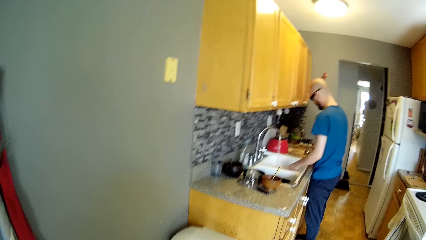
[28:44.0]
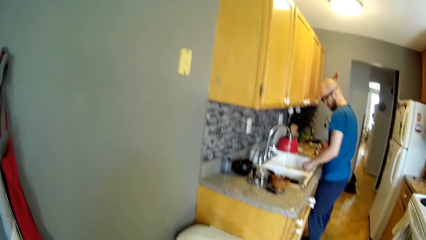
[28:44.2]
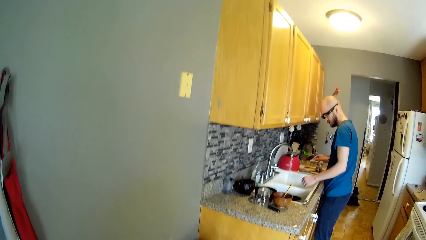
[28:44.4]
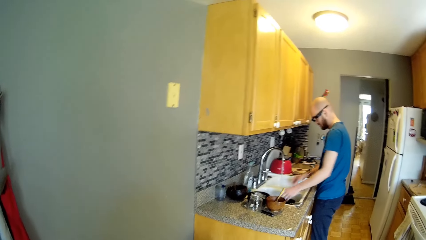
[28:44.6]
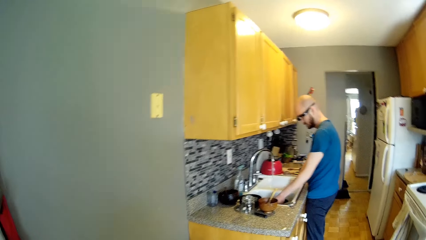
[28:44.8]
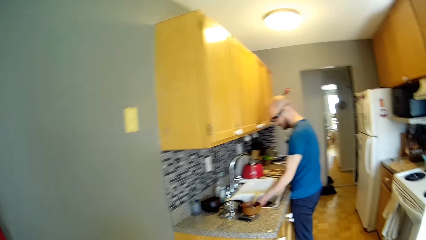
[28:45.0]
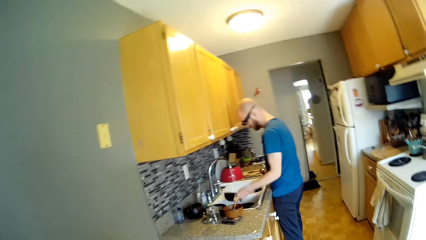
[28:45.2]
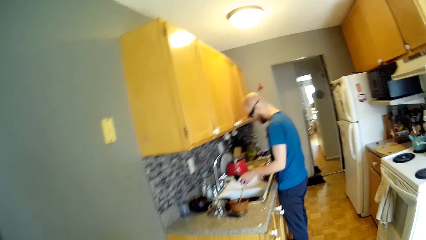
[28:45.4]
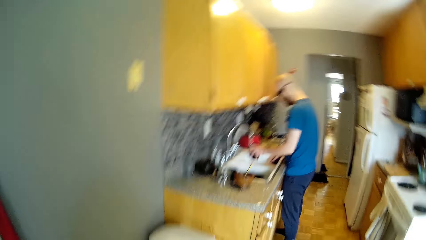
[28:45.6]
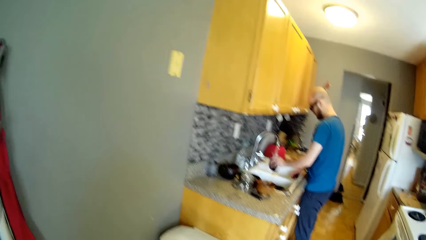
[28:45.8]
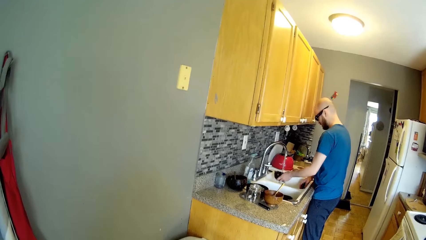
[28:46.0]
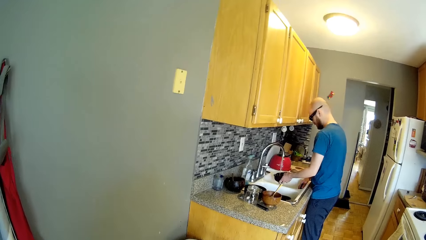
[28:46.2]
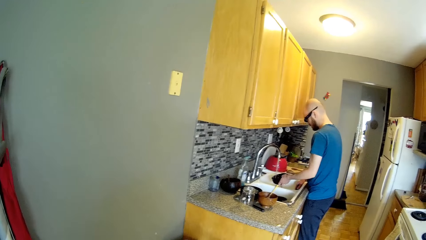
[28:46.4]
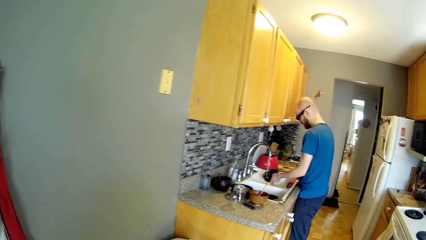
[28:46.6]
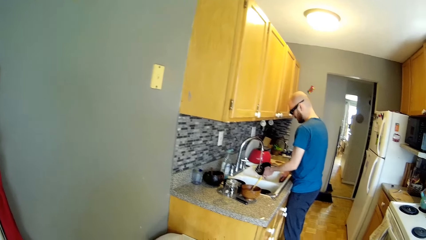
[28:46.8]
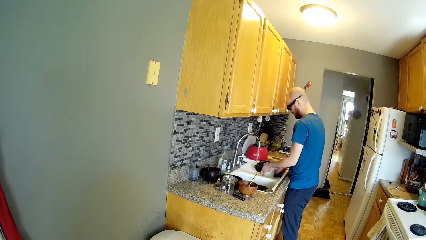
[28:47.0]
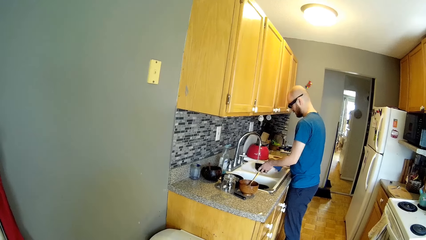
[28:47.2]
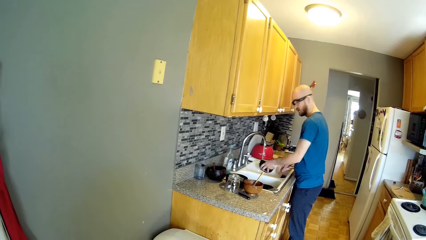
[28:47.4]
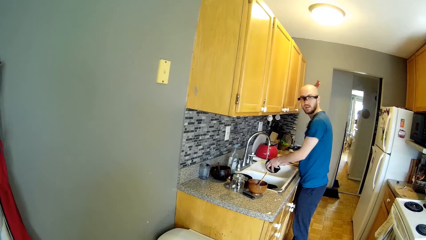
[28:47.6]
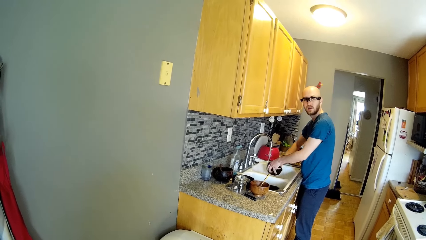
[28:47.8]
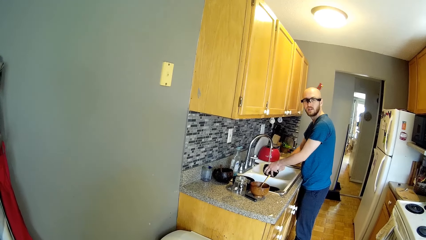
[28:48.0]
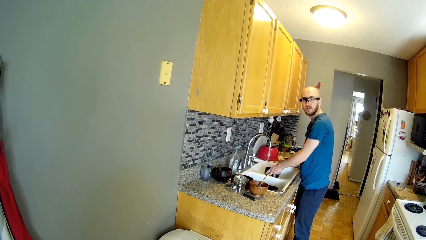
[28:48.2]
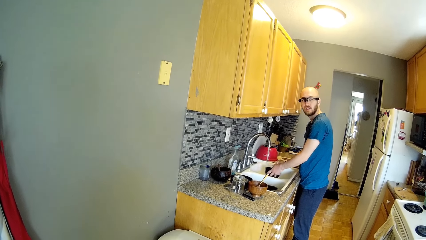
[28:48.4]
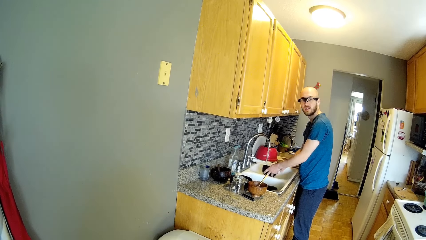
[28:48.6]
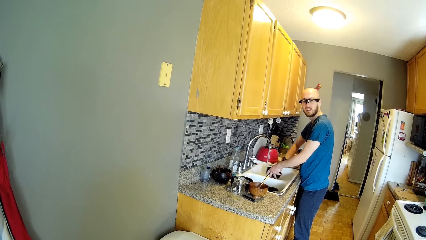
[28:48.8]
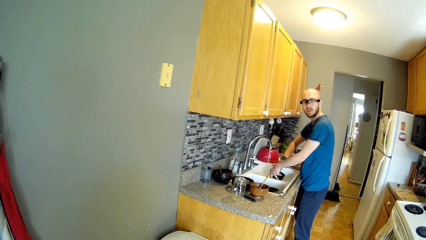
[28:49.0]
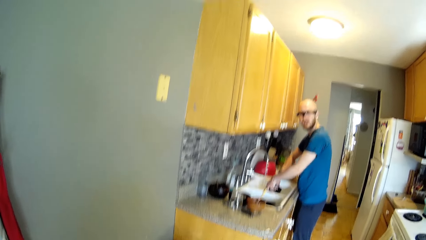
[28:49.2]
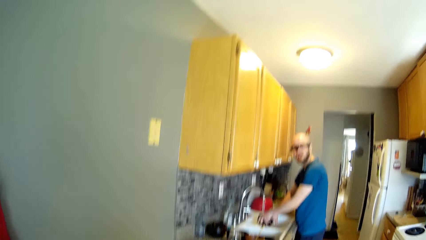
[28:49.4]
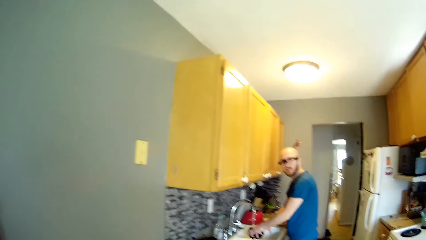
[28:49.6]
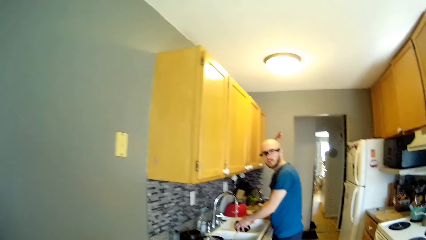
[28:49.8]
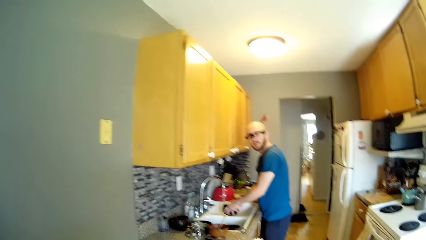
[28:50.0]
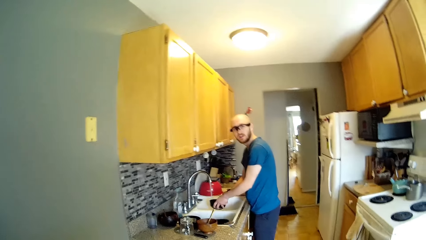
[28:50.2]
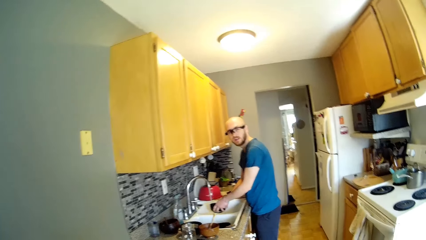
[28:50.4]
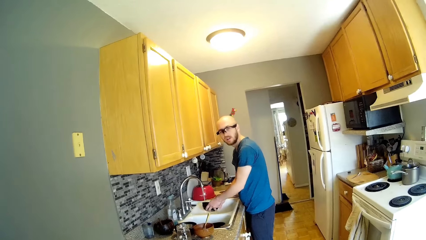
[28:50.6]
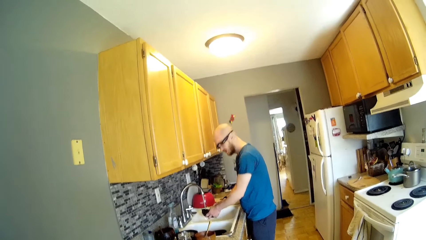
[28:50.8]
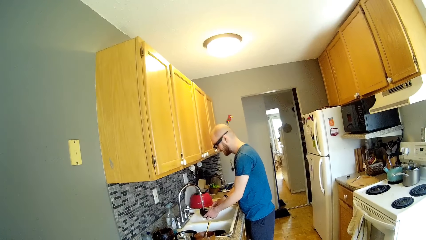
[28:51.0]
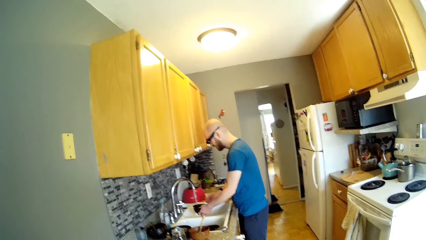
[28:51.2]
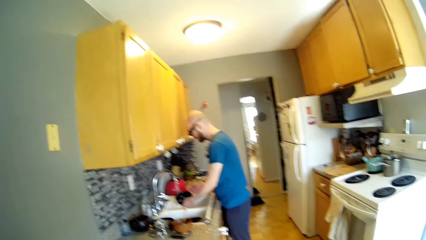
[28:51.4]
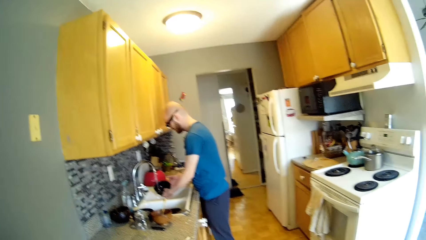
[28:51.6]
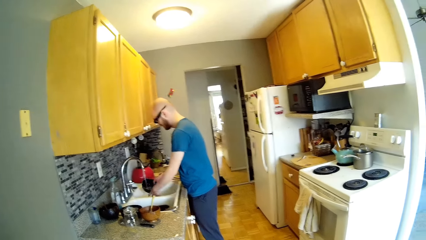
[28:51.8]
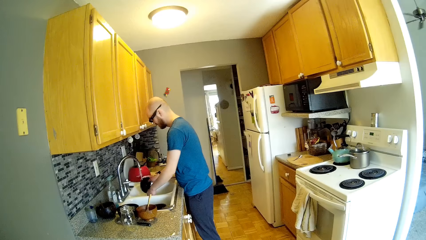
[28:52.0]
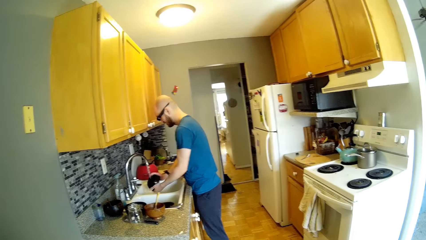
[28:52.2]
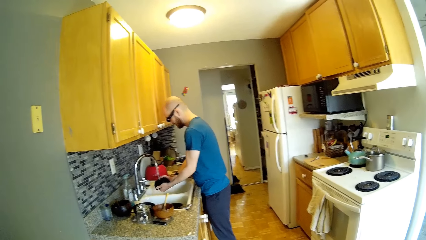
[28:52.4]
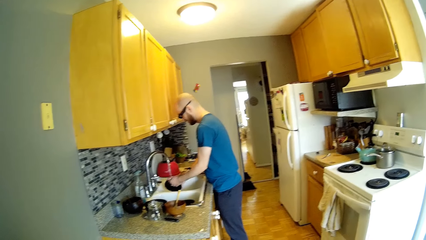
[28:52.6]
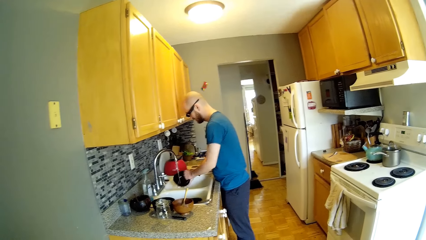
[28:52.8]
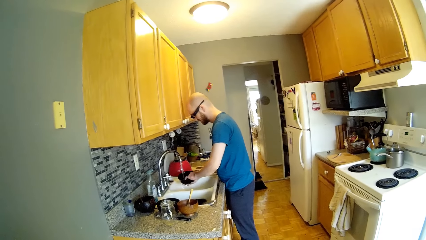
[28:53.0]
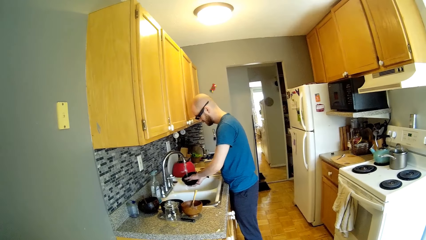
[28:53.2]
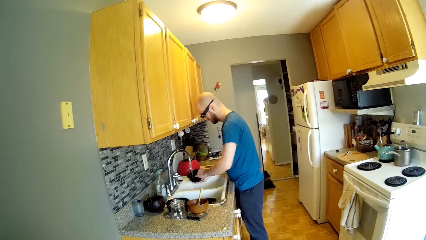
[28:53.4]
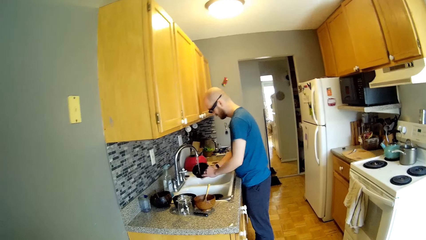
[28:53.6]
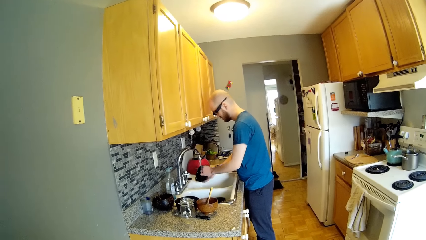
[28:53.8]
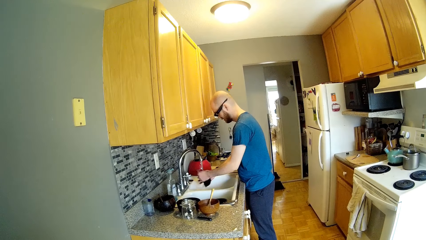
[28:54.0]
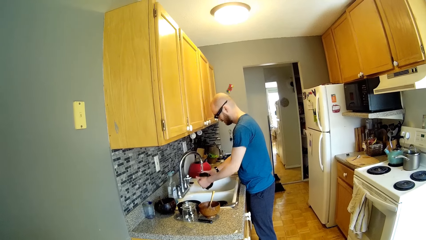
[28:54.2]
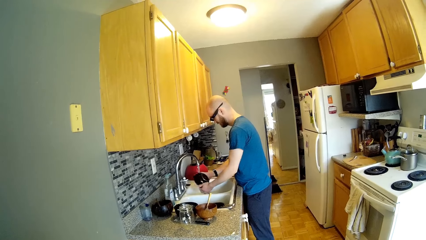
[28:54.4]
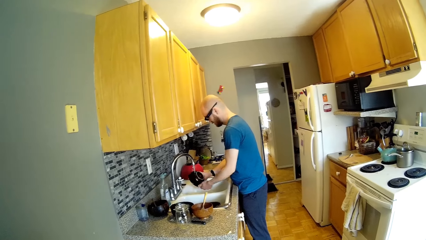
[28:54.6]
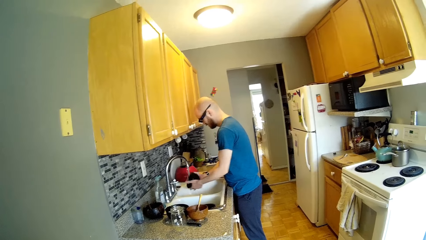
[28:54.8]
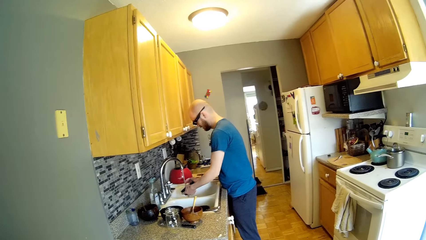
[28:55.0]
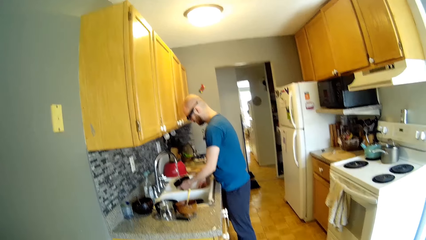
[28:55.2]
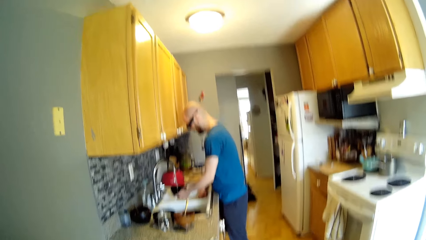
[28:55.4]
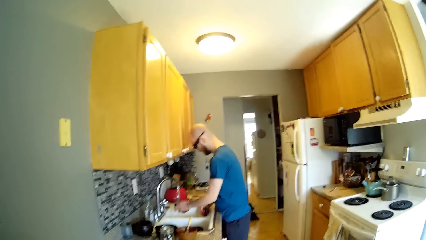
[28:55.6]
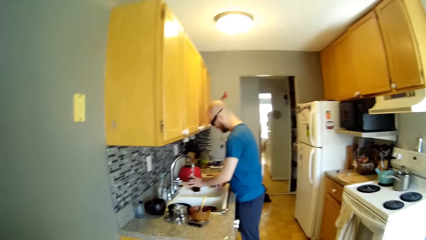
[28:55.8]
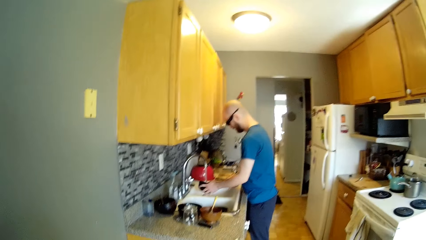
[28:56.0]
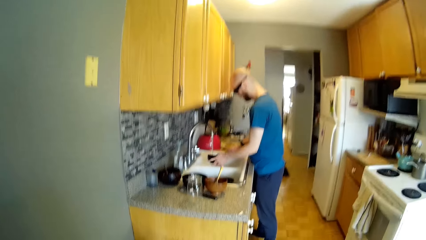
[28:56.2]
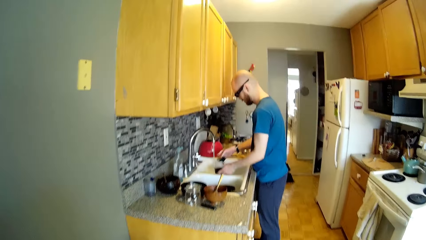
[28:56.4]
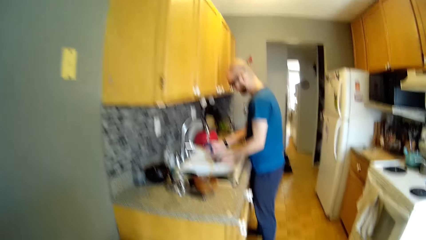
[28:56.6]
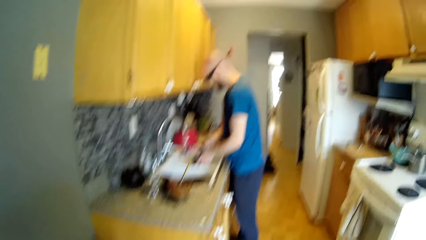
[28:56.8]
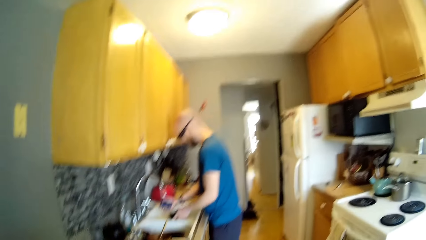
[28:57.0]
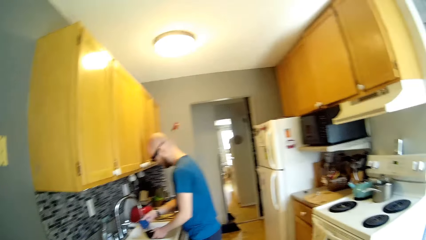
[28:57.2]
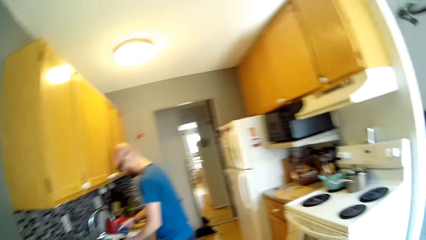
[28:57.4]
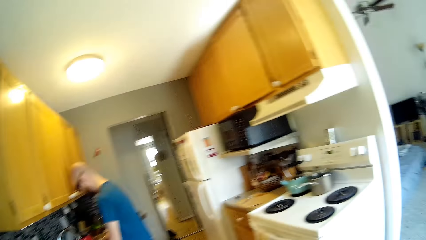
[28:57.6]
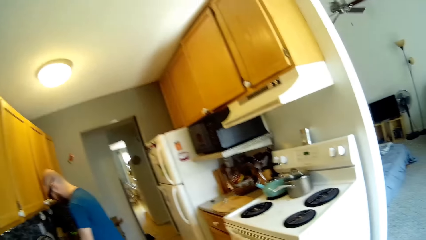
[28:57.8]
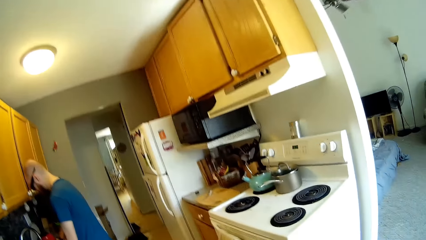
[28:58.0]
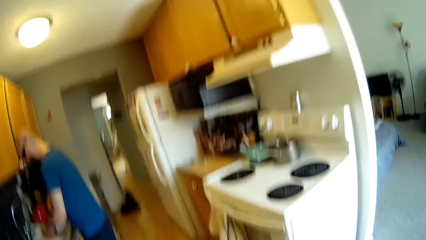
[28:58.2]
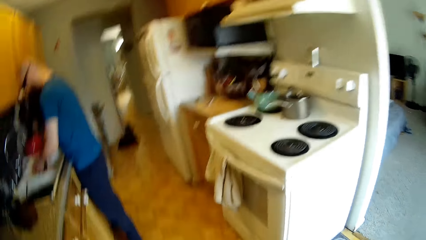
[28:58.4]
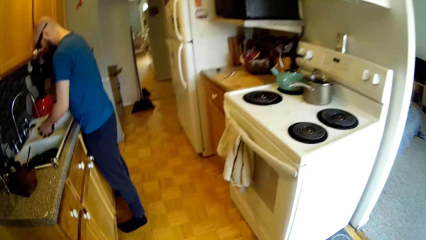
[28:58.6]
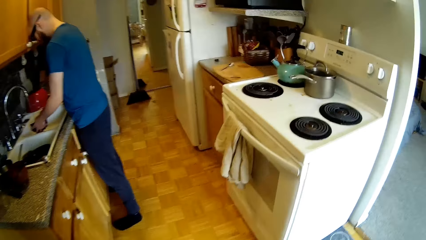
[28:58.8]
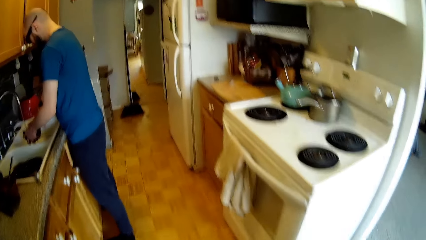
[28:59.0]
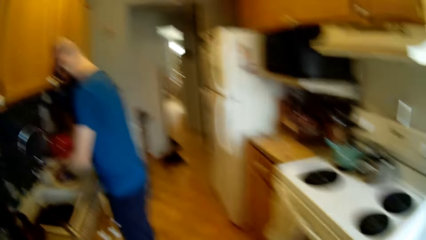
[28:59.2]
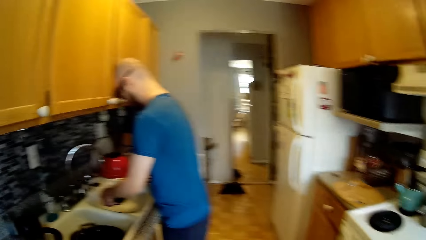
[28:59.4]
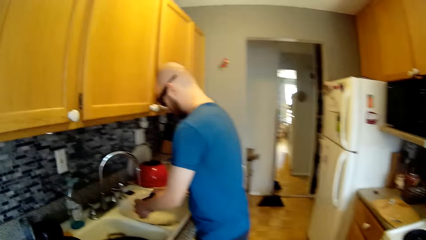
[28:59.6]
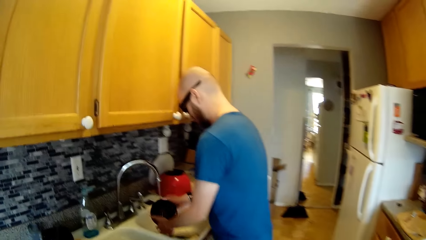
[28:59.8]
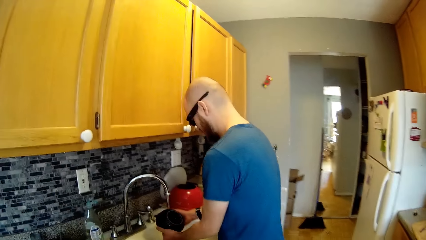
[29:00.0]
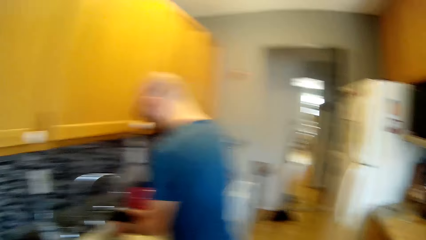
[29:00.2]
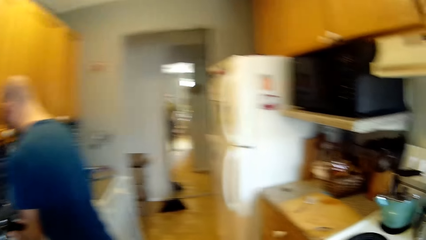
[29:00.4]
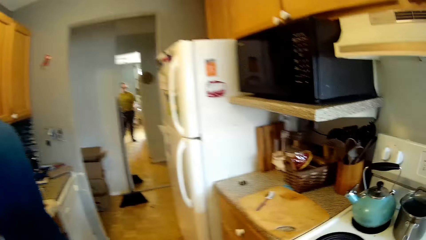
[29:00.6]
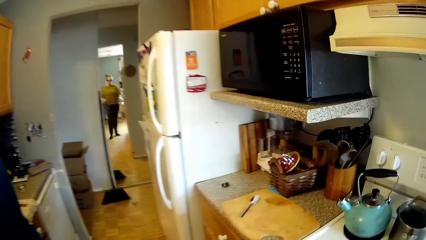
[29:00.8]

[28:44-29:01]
The man drops the cooking stick on the counter. The man picks up the sponge and picks up a bowl from the sink. The man rinses the bowl in the sink. The man drops the sponge in the sink and looks at the camera wearer. The man picks up the sponge from the sink with his right hand. The camera wearer moves towards the counter. The man washes the bowl with the sponge with his right hand.
